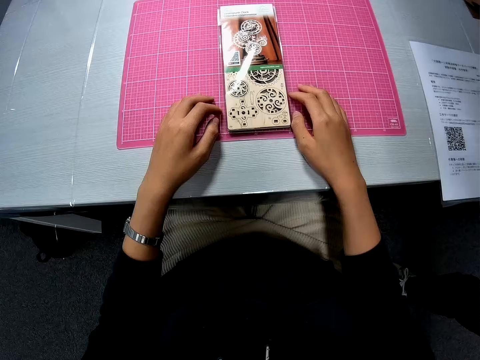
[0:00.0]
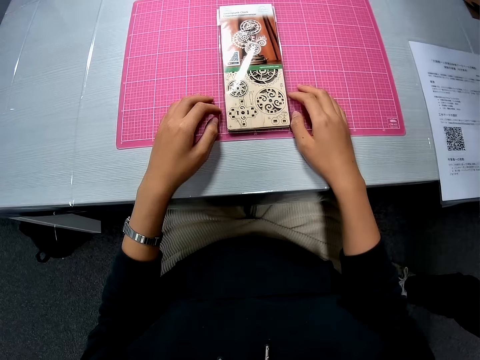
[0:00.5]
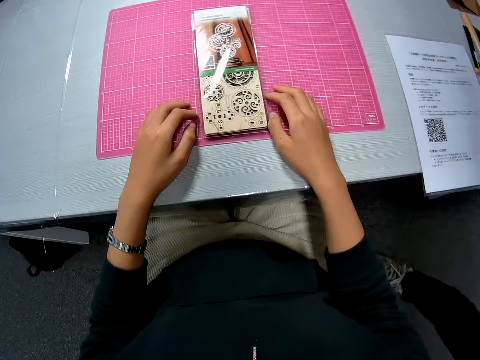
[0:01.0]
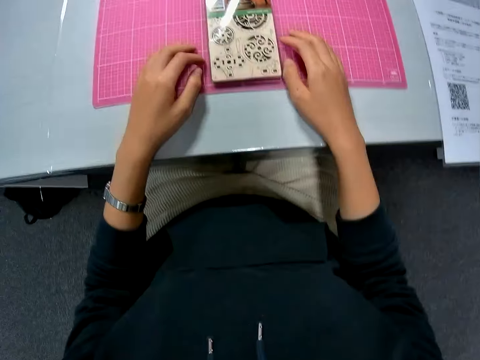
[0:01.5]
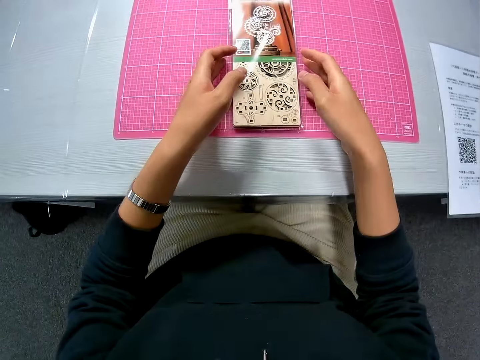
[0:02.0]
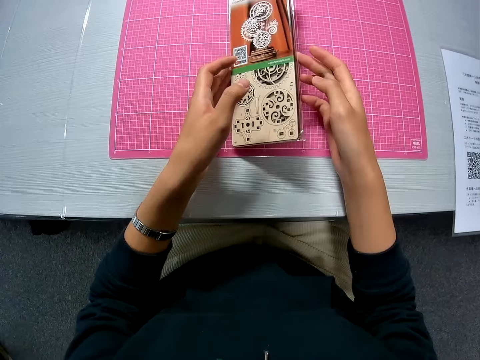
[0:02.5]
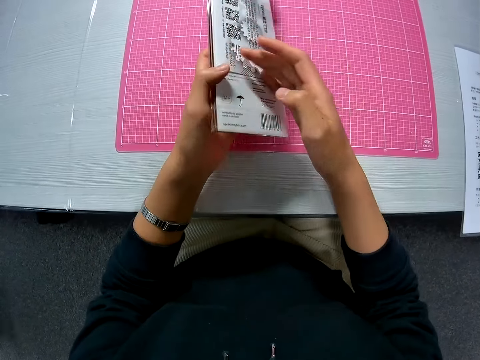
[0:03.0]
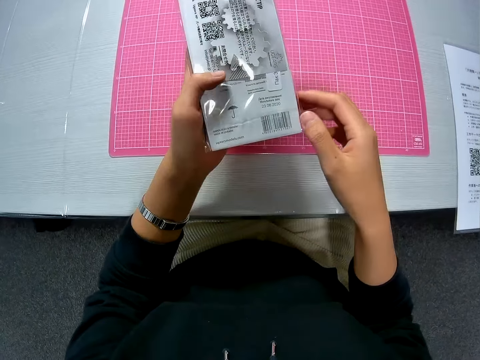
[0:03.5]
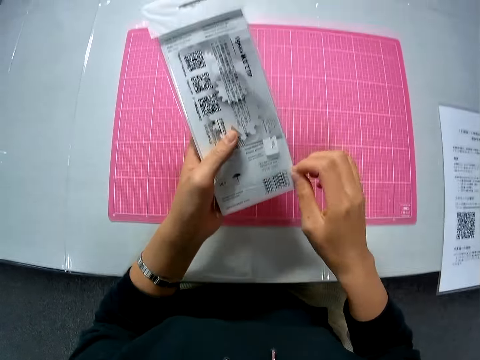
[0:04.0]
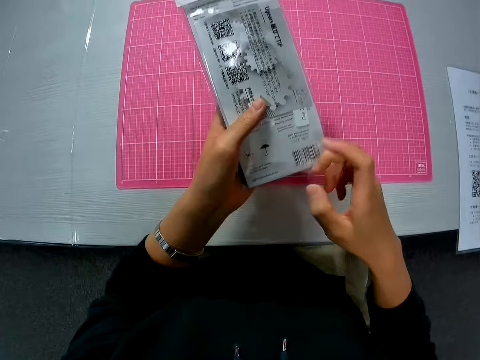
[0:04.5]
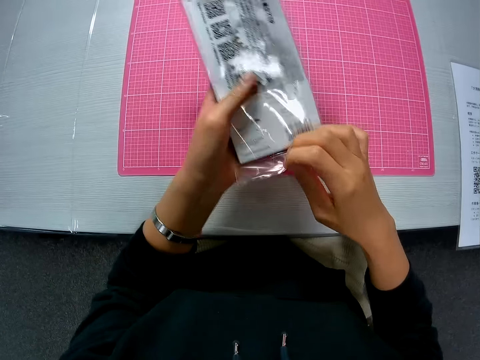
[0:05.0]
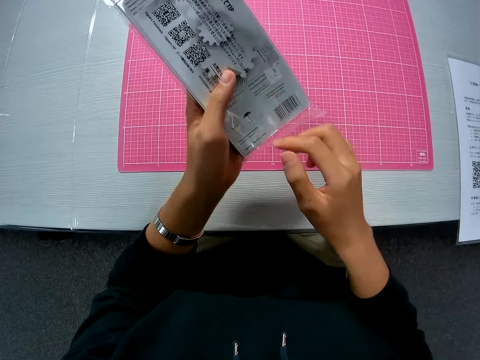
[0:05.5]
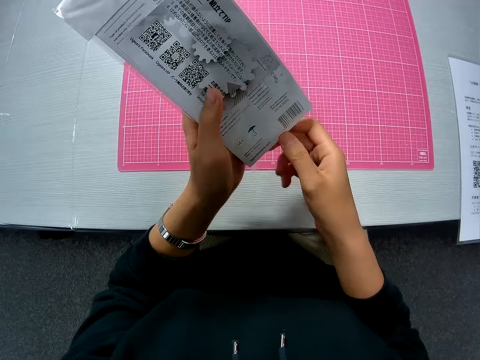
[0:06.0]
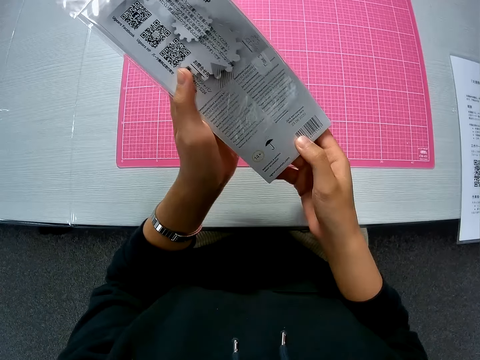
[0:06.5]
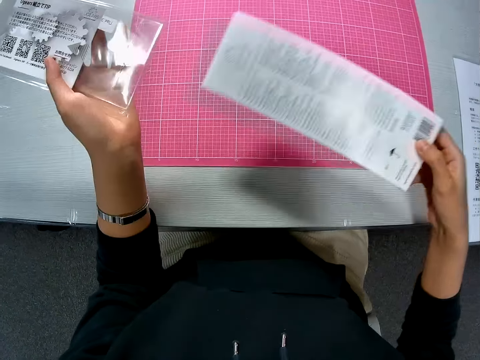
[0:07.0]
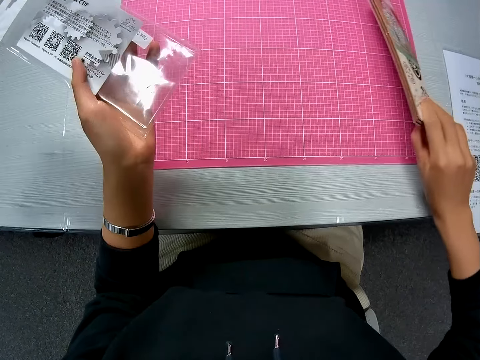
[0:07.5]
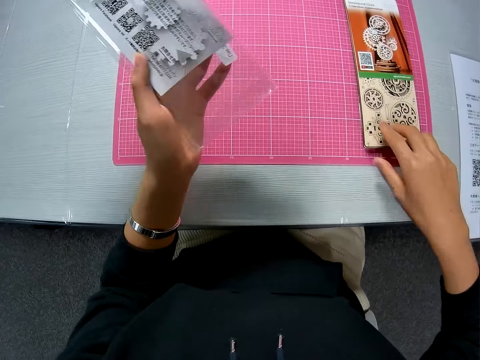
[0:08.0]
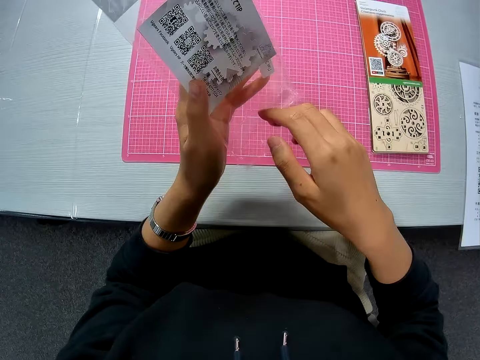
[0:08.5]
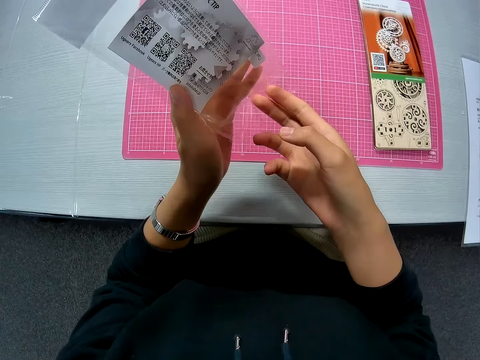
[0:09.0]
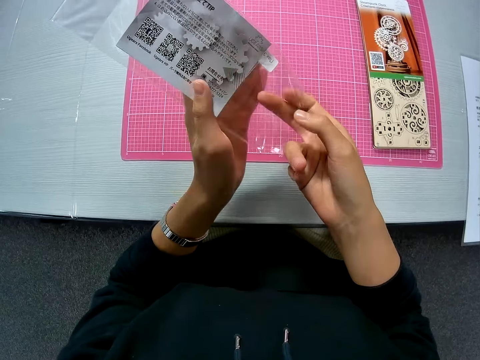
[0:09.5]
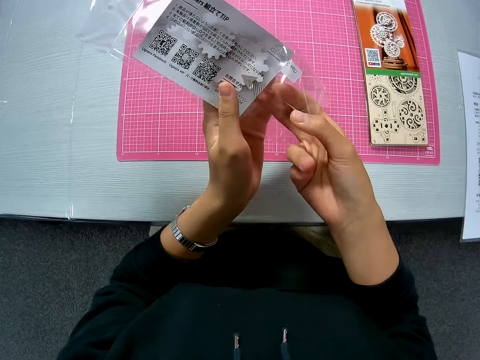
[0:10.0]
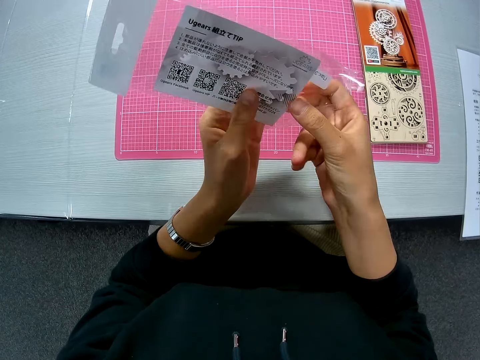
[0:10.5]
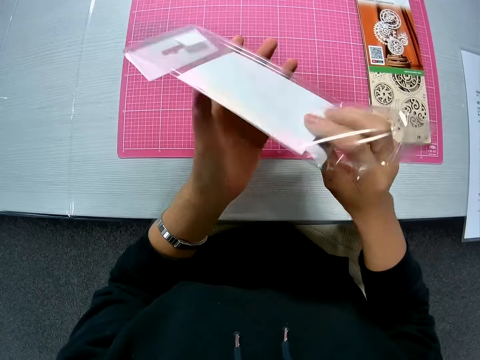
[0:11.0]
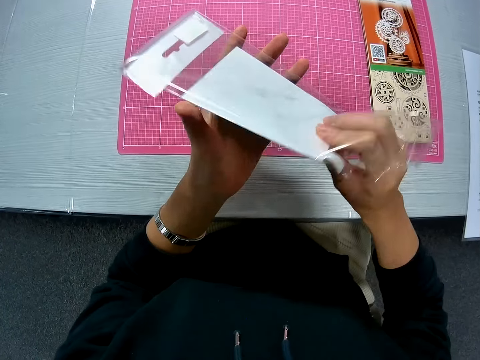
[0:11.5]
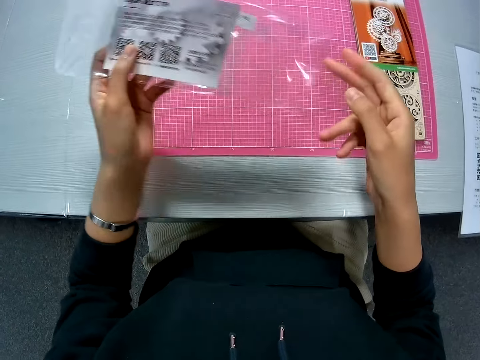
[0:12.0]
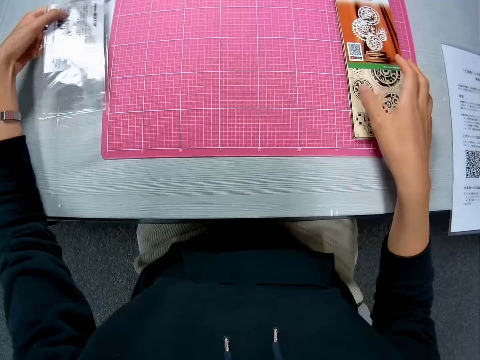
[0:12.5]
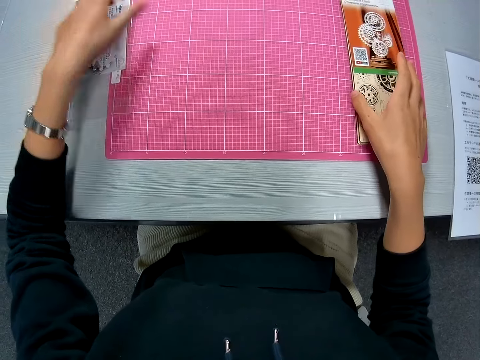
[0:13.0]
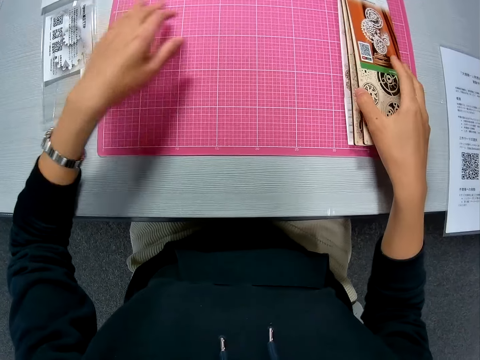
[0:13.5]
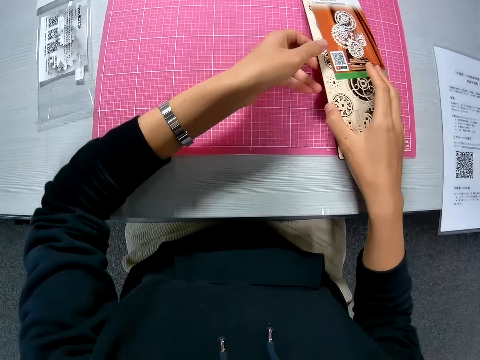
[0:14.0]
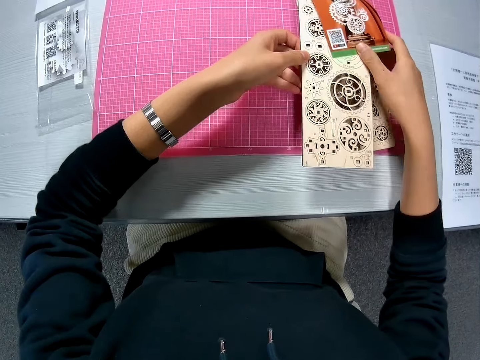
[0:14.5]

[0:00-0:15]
A man walks behind the camera wearer. The camera wearer picks up a puzzle pack from a pink sheet on the table. She tears off the nylon around the puzzle pack, pulls out the puzzle pack from the nylon and drops the puzzle pack on the pink sheet on the table. She touches the paper inside the nylon with her right hand. She turns the nylon. She drops the nylon on the table. She picks up a puzzle sheet underneath its instruction manual. She moves the nylon with her left hand.

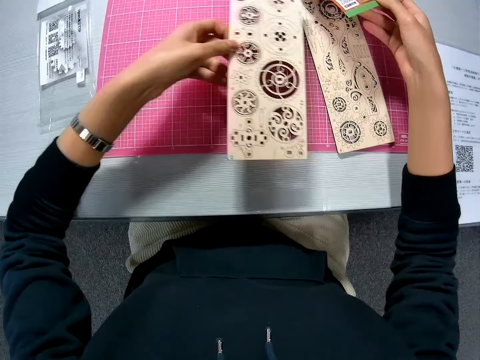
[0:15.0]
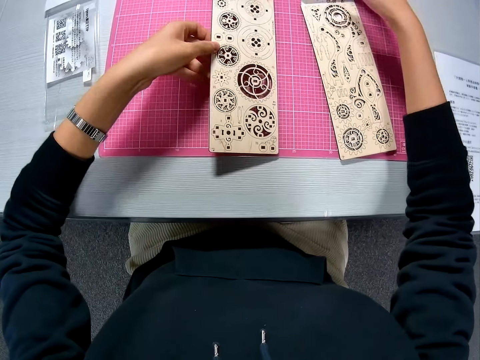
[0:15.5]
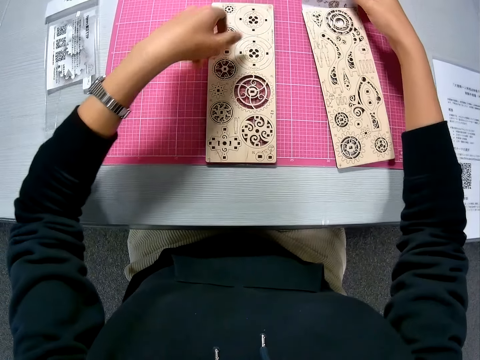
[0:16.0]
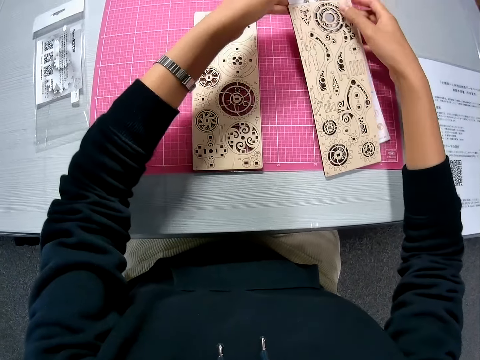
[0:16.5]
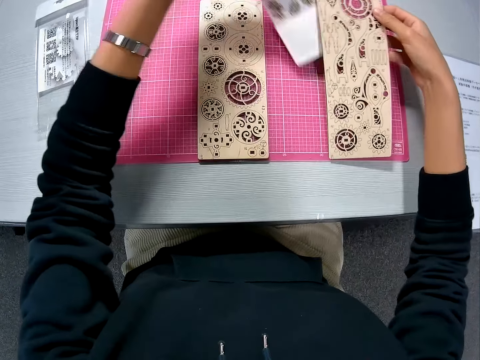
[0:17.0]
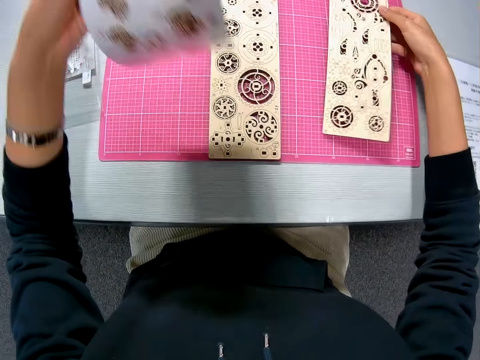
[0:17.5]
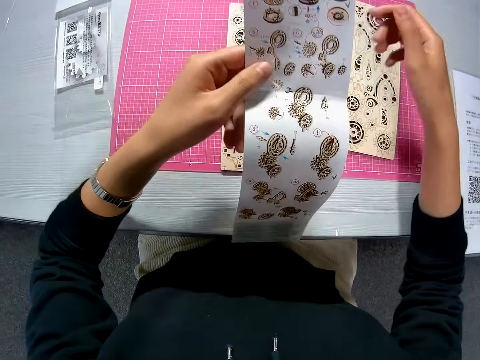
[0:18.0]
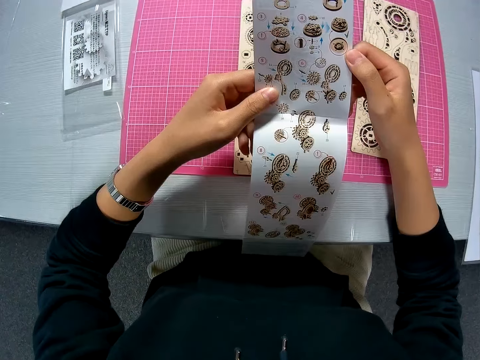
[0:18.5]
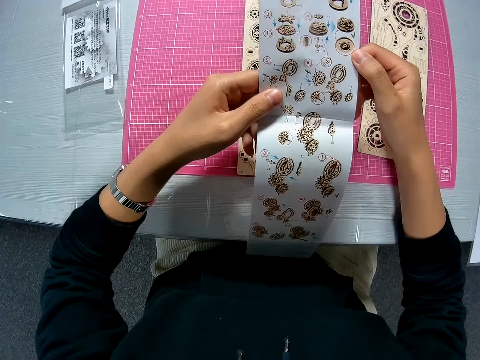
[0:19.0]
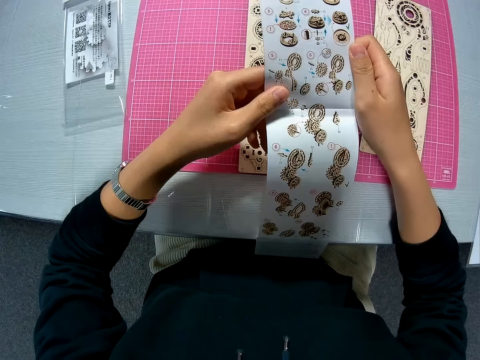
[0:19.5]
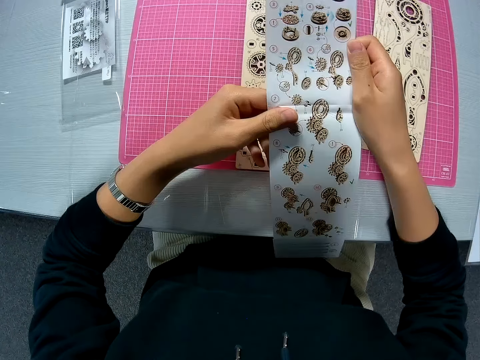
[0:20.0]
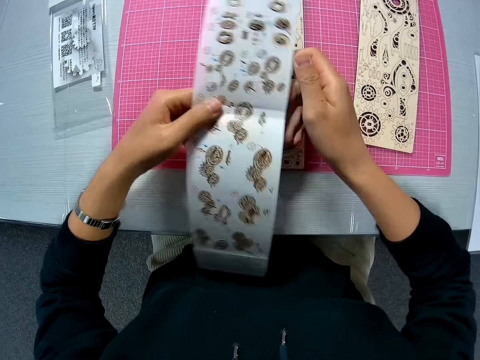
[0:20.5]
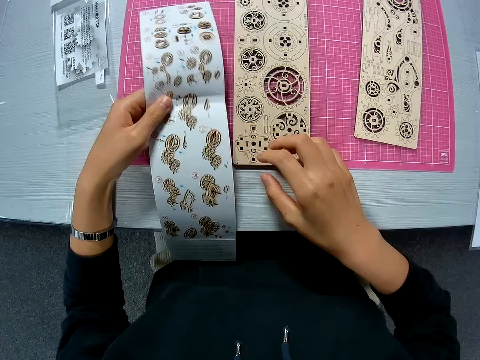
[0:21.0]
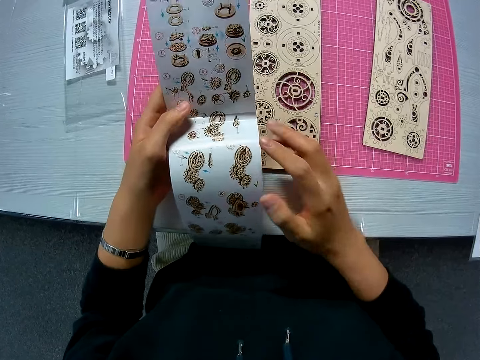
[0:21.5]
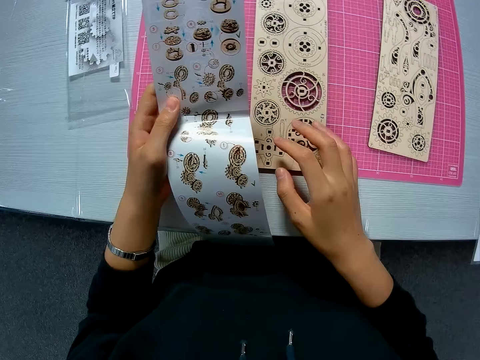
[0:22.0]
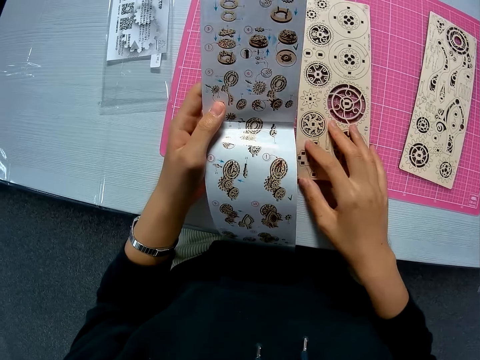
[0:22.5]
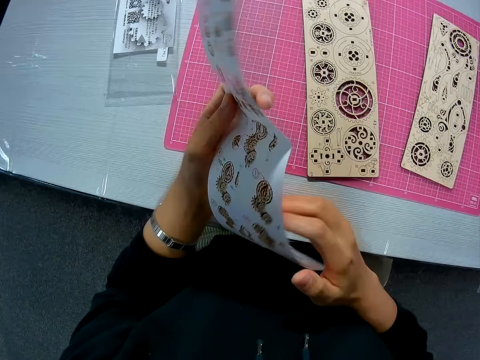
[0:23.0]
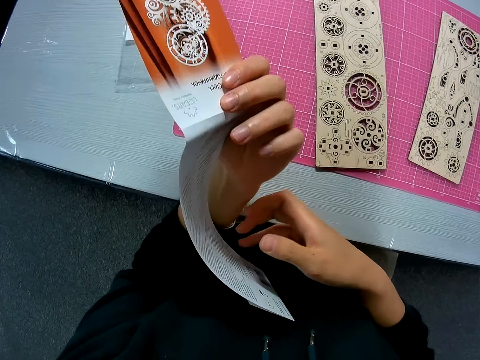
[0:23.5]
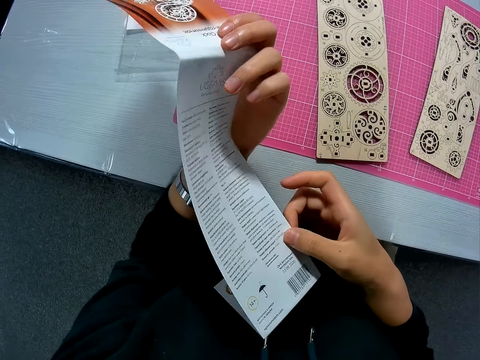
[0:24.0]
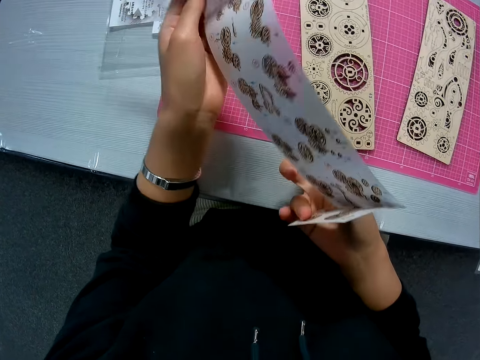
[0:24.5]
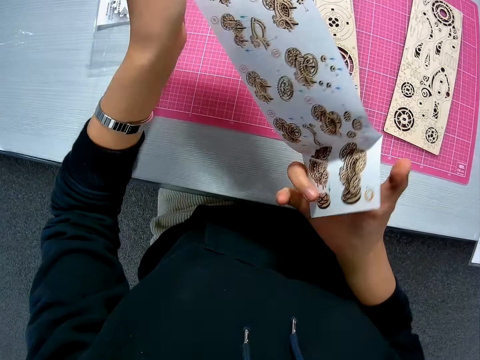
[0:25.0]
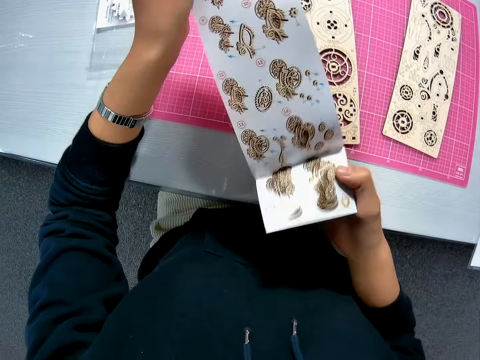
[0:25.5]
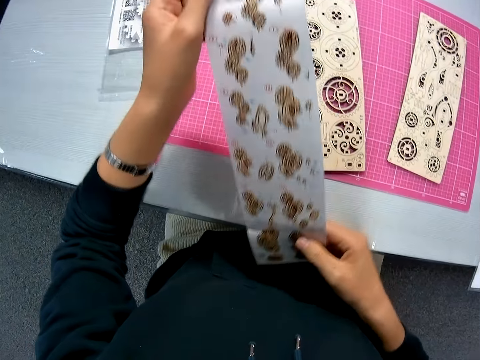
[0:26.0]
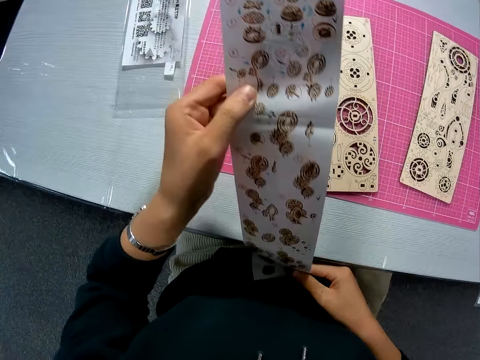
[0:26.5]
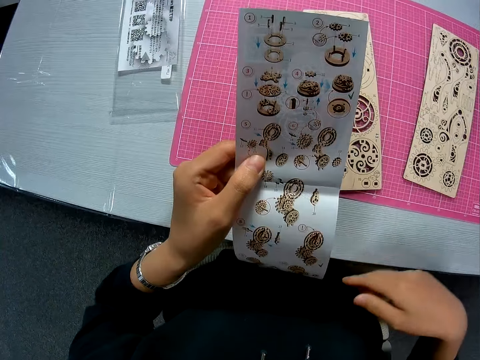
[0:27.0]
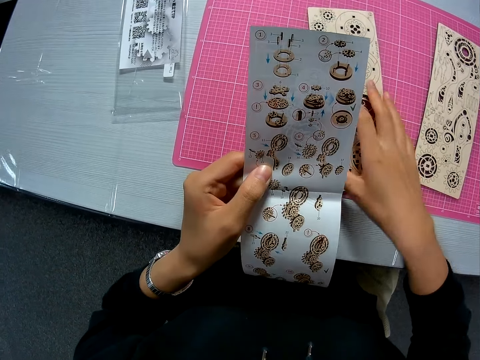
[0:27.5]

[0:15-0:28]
The camera wearer moves the instruction manual away from the puzzle sheet. She places the puzzle sheet on the pink sheet on the table. She removes the instruction manual underneath the second puzzle sheet. She drops the second puzzle sheet on the pink sheet on the table. She holds the instruction manual with both hands. She reads the paper. She moves the instruction manual close to the first puzzle sheet. She taps the instruction manual with her right fingers. She moves the first puzzle sheet briefly on the pink sheet on the table with her right hand. She turns the instruction manual to the other side. She stretches the instruction manual.
